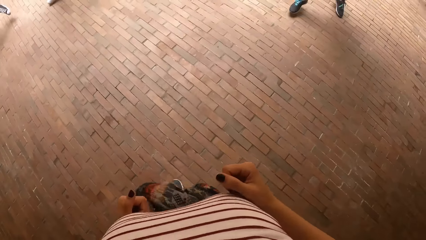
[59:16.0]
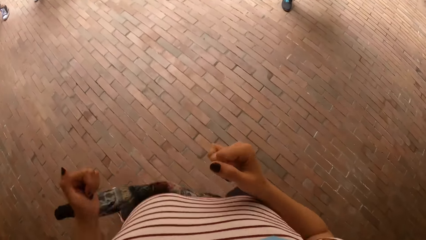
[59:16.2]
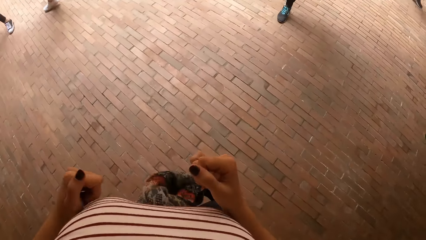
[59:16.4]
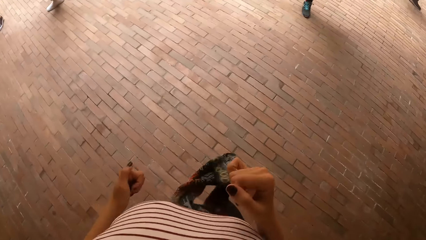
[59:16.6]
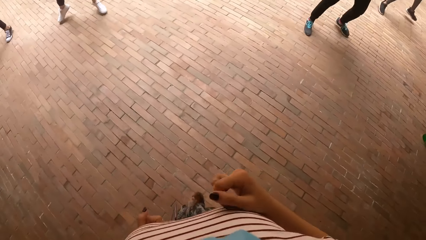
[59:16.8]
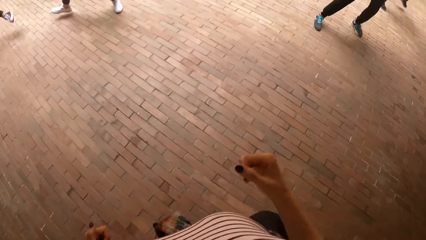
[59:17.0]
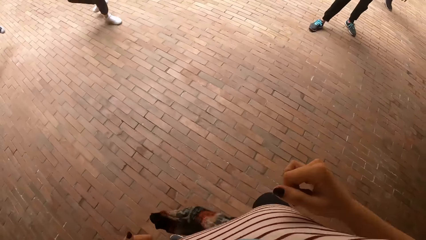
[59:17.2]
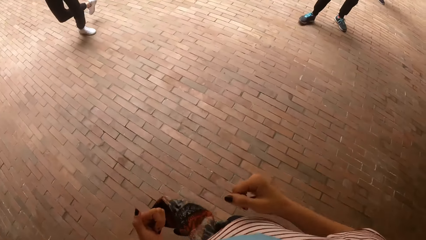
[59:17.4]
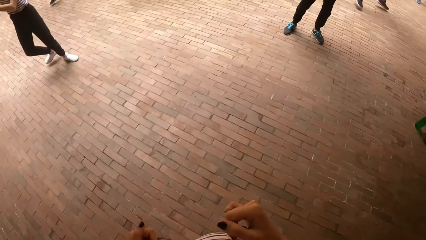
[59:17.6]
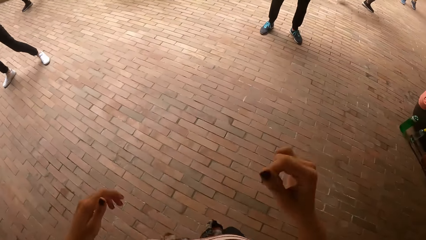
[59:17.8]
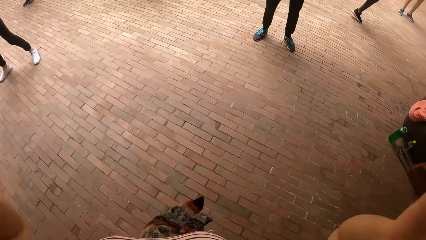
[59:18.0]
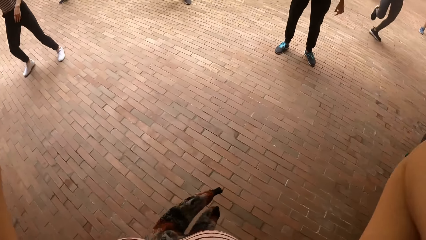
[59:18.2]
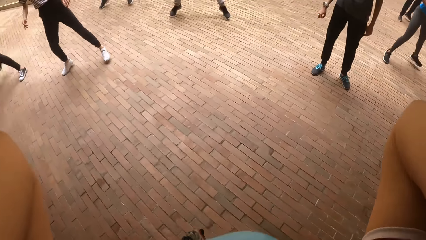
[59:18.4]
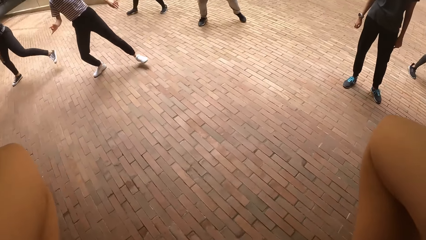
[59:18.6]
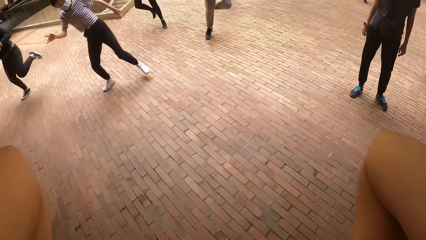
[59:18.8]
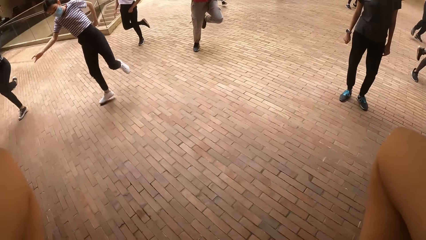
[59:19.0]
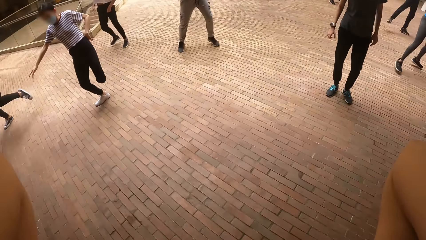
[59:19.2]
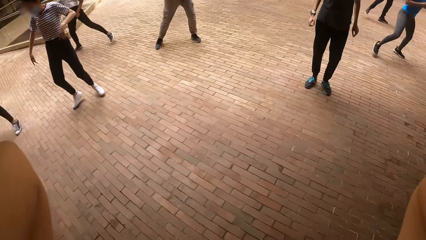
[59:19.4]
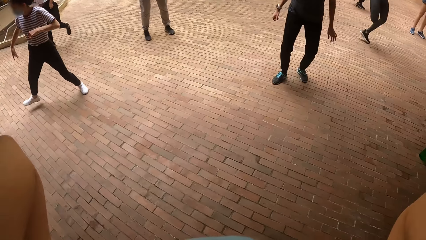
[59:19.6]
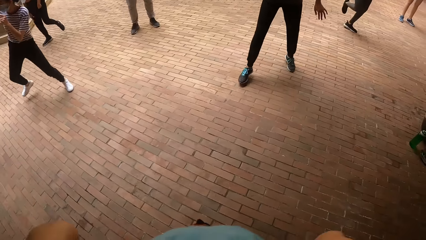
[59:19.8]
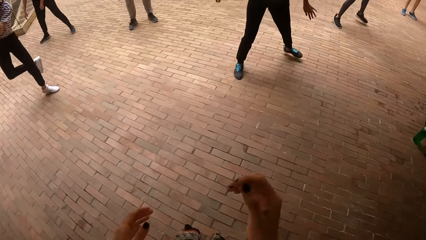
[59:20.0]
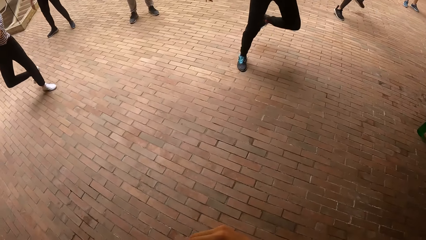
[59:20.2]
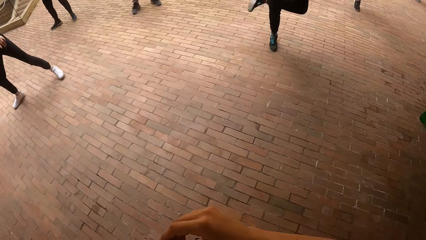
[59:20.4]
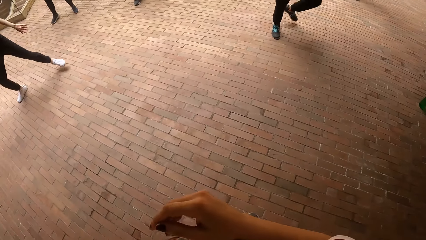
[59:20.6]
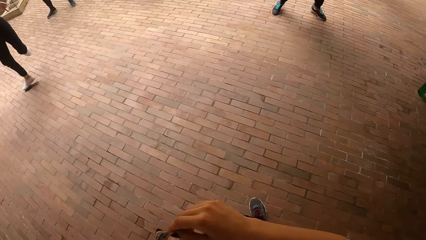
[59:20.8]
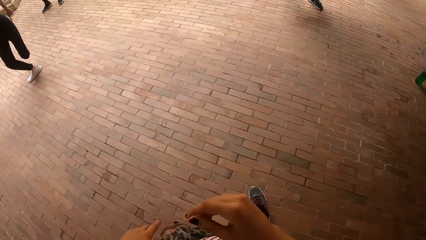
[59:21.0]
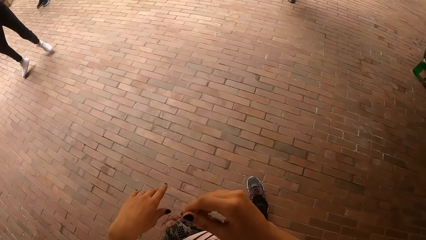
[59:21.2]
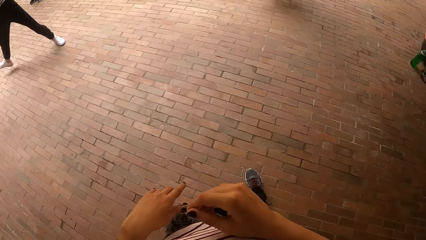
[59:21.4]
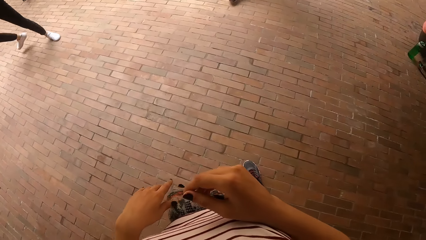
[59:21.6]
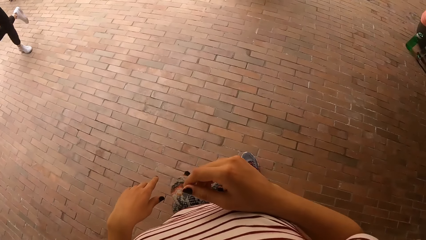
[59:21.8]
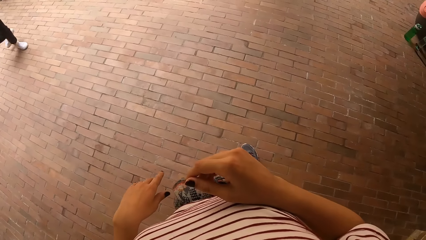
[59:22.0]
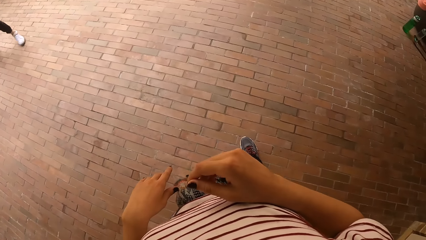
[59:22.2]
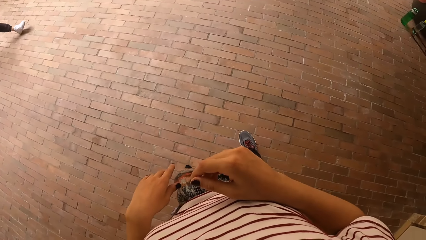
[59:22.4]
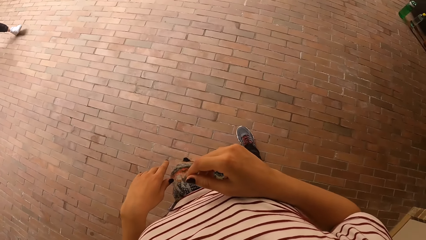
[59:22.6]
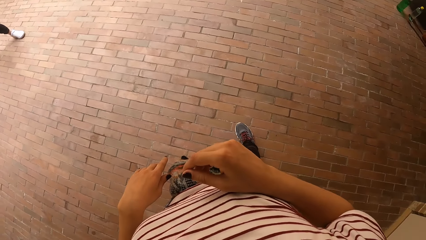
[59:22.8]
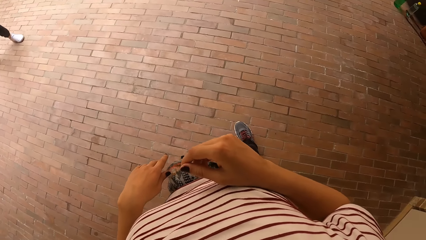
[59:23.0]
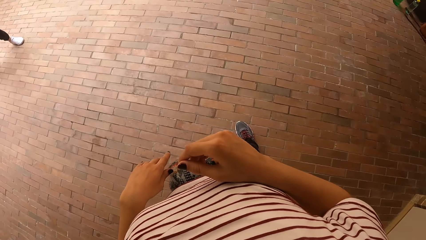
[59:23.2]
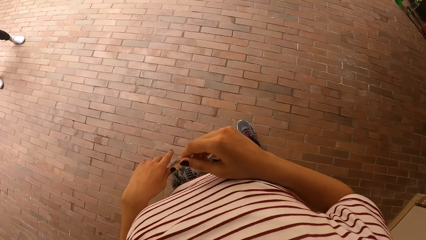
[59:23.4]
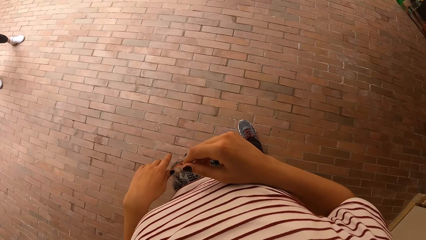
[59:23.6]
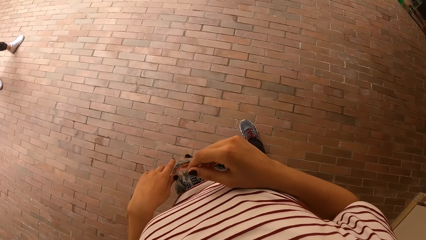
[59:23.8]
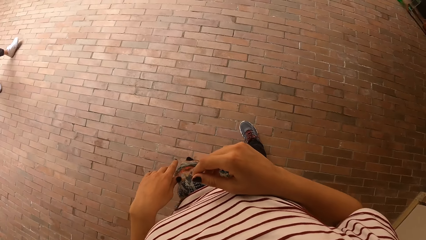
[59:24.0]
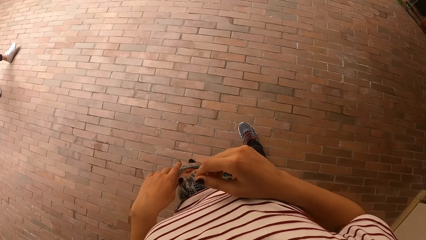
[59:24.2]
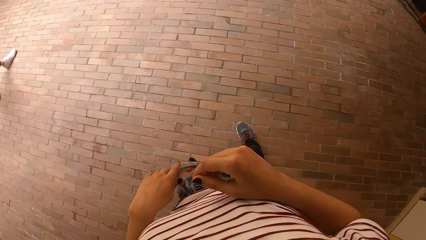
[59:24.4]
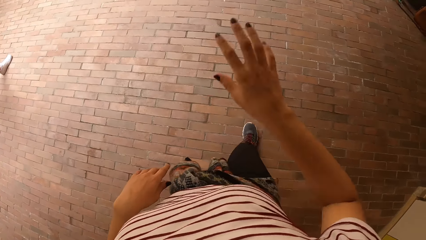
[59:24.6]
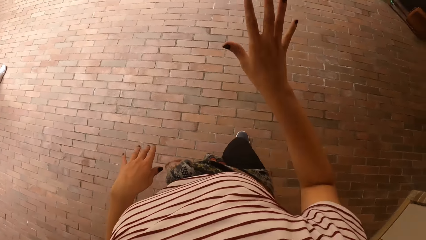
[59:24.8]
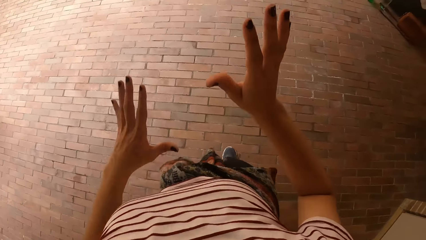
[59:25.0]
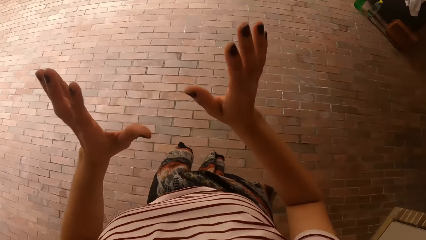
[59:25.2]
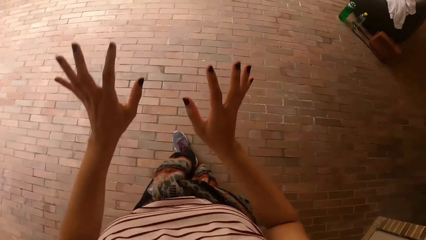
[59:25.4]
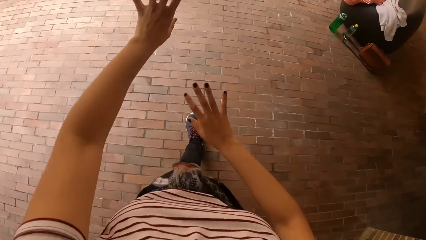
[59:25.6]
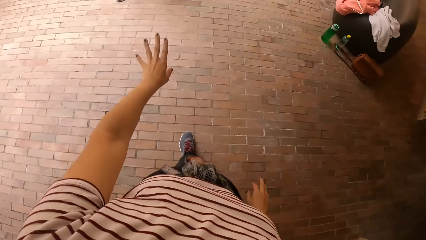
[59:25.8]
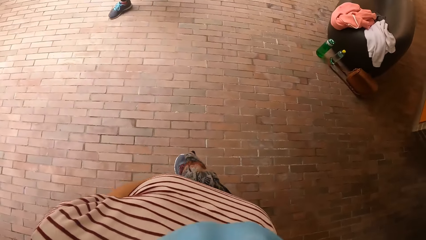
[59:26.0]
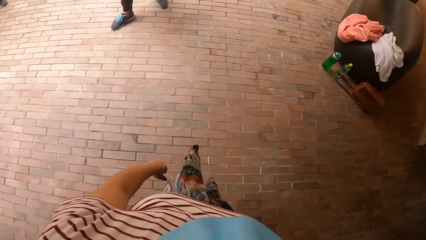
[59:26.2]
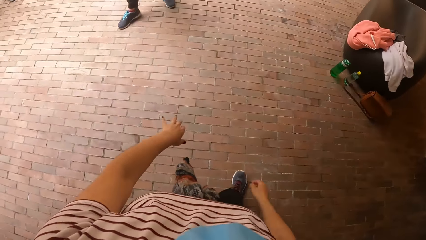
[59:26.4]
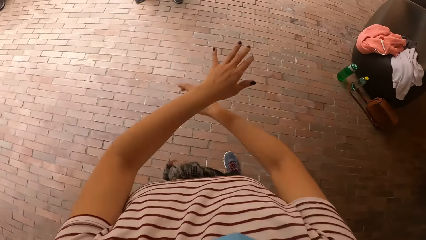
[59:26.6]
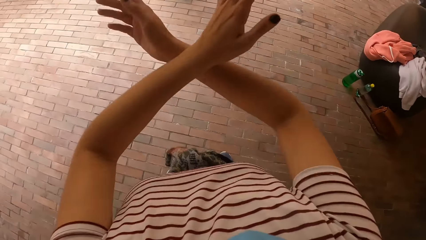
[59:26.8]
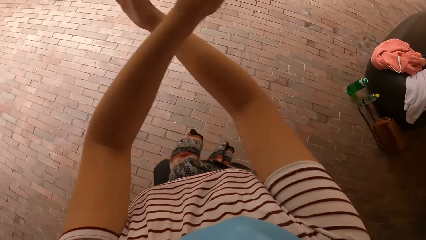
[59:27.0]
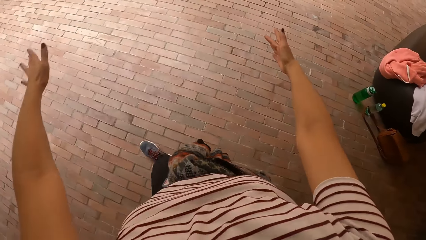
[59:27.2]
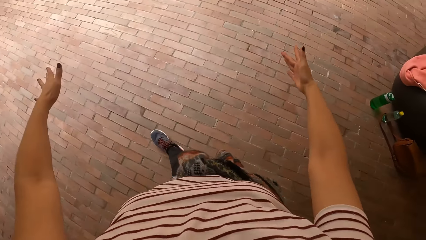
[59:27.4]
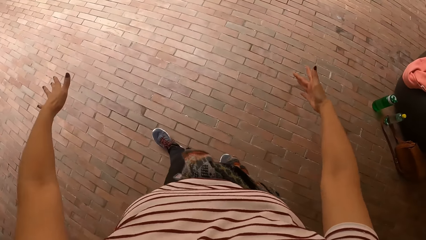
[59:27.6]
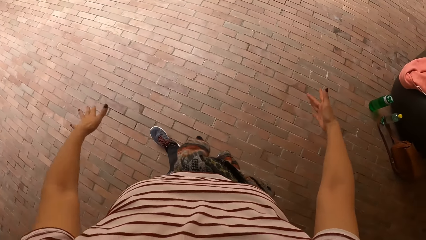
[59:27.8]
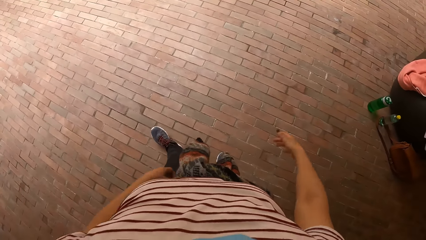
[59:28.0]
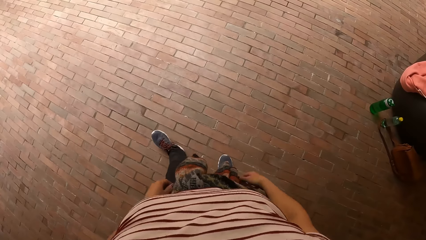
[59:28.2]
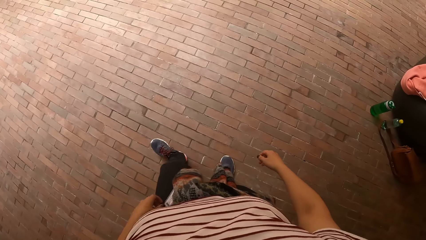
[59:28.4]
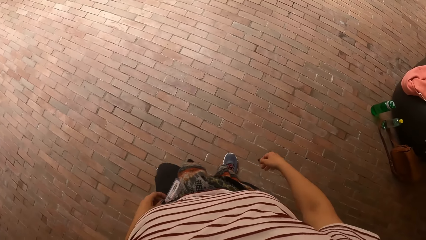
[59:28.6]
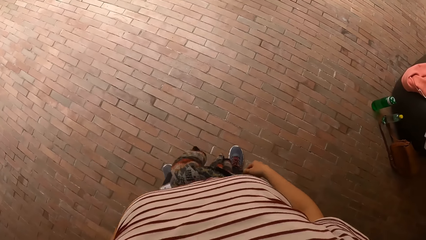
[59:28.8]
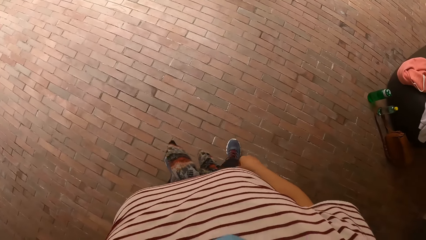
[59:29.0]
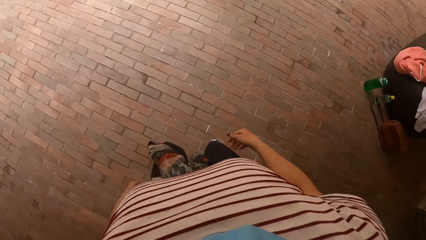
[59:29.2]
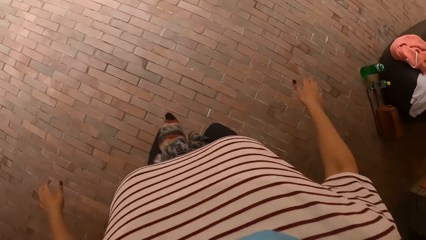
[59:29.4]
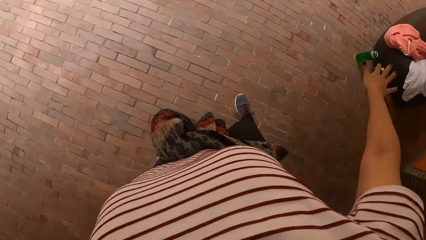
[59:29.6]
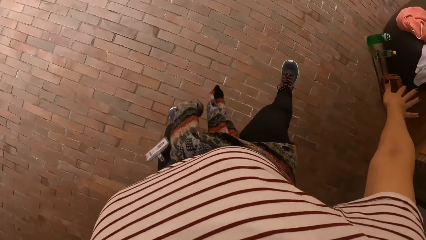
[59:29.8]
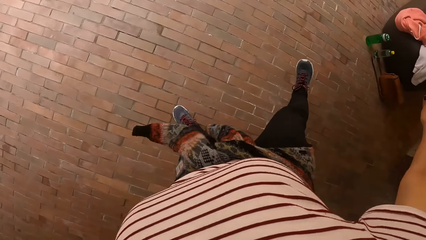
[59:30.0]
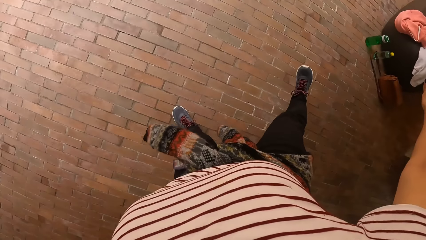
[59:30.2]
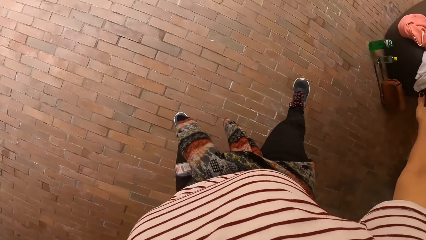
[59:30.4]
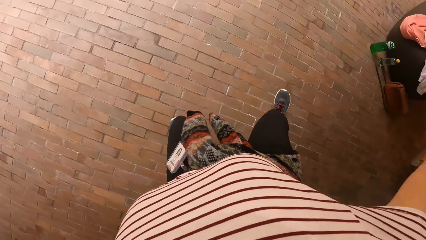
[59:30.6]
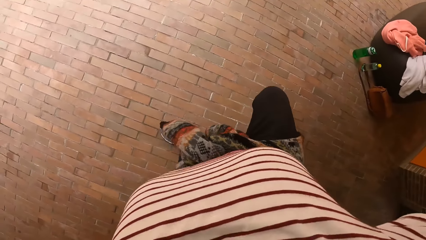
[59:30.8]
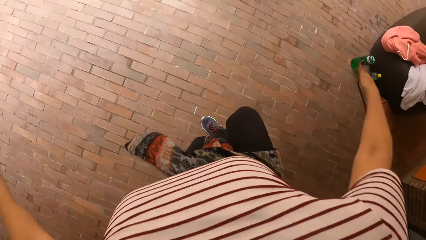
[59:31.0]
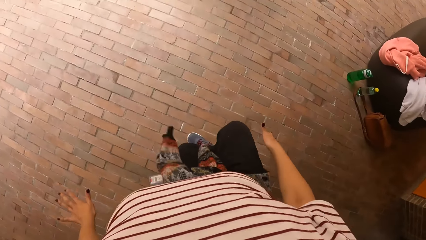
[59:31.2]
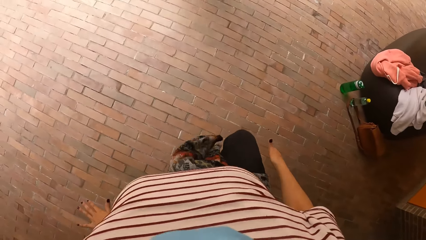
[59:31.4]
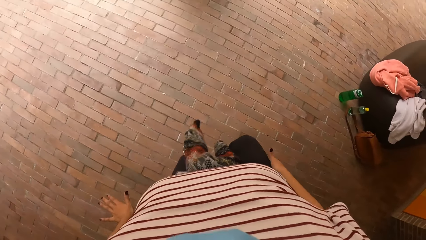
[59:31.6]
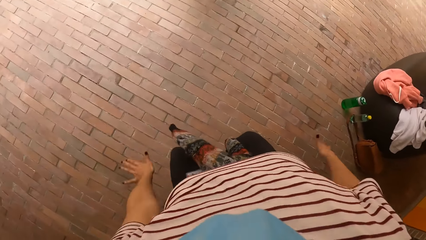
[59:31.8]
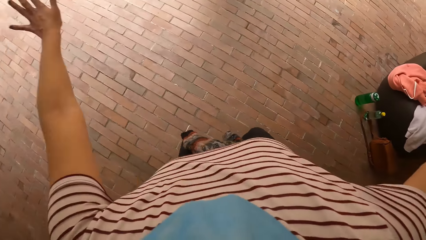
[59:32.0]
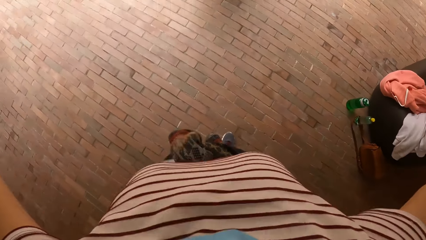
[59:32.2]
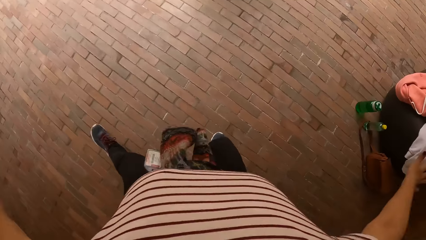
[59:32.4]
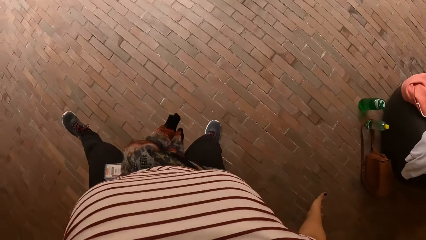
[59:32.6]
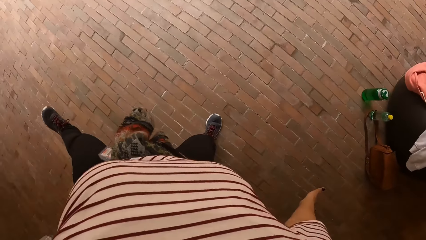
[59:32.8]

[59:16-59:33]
The camera wearer touches her hair with both hands. A girl dances. The camera wearer looks around. A man dances. The camera wearer dances. She flips fingers in the air.
